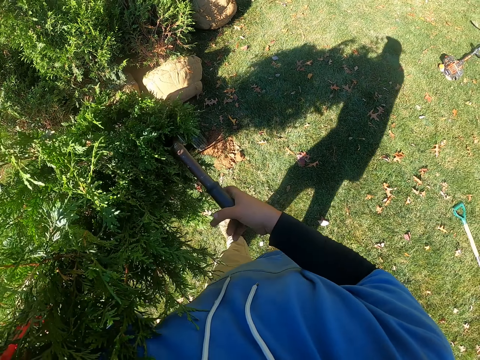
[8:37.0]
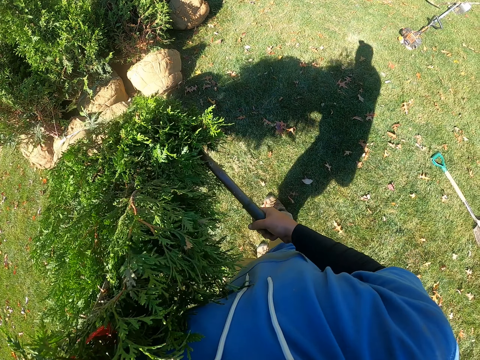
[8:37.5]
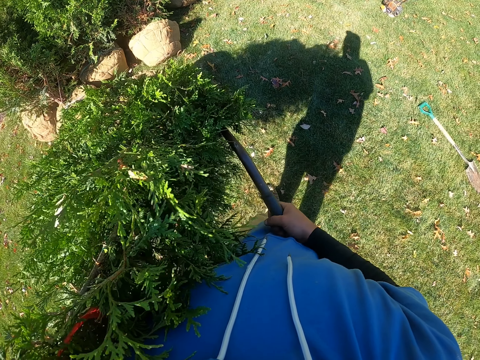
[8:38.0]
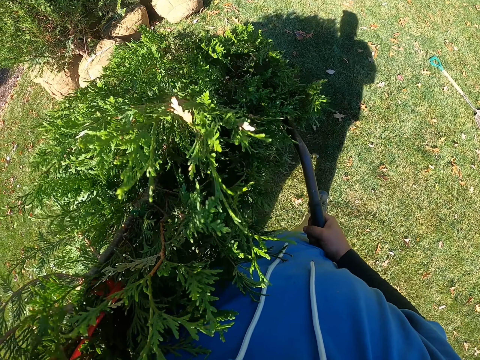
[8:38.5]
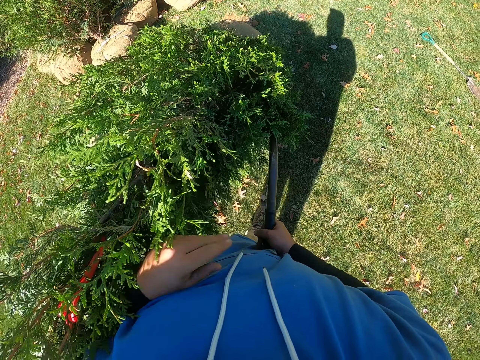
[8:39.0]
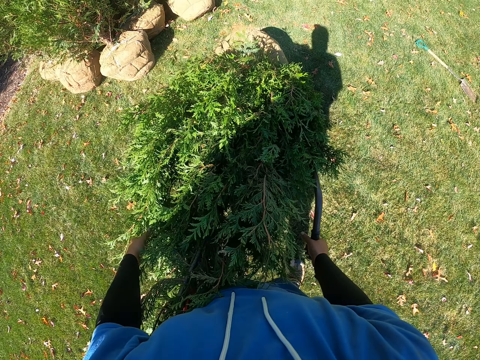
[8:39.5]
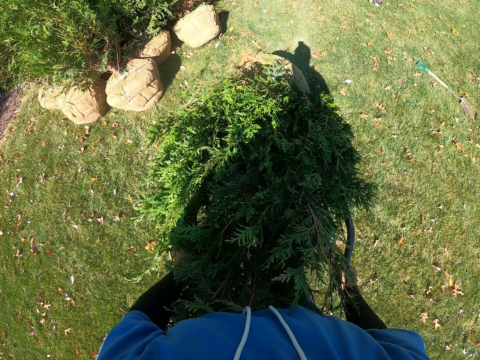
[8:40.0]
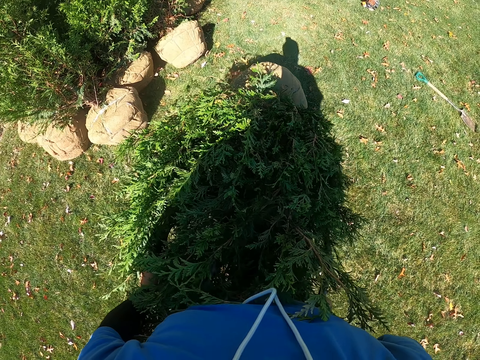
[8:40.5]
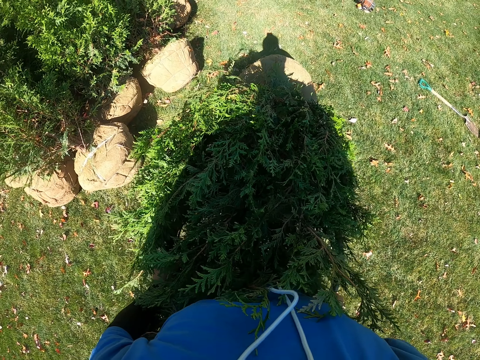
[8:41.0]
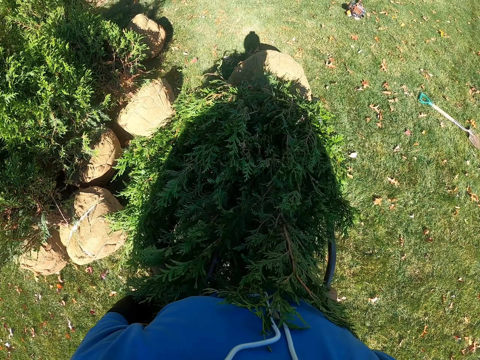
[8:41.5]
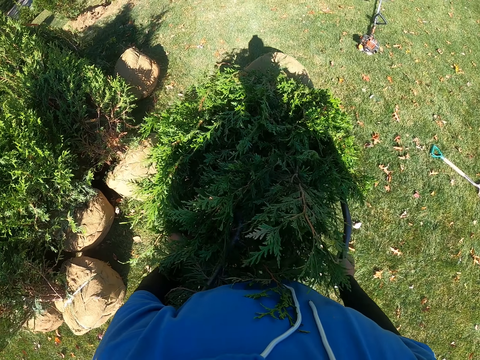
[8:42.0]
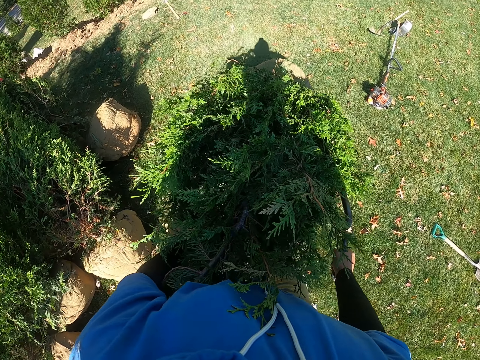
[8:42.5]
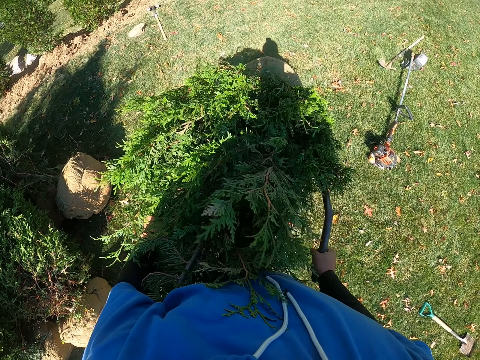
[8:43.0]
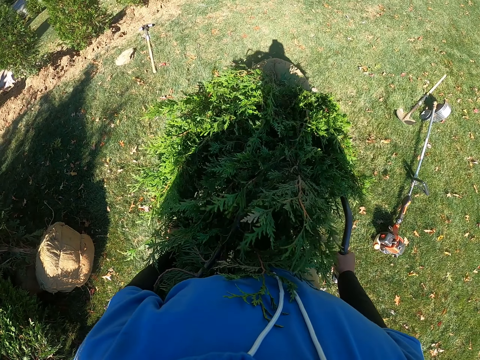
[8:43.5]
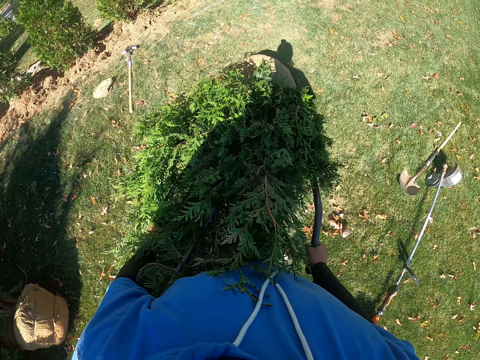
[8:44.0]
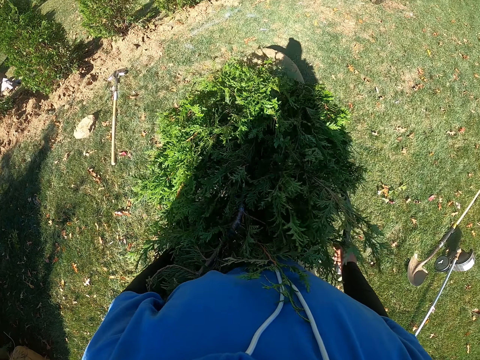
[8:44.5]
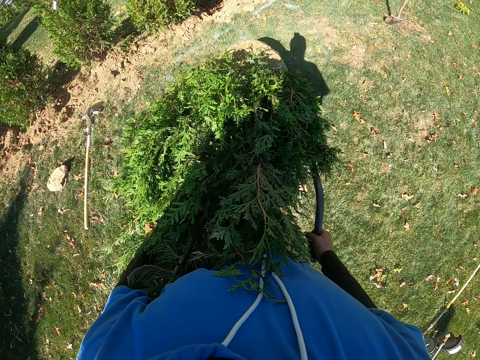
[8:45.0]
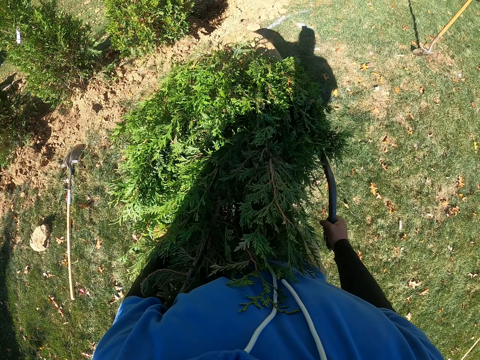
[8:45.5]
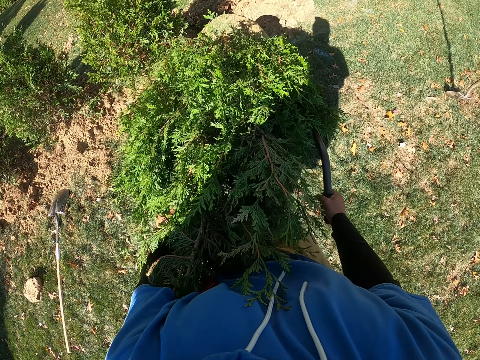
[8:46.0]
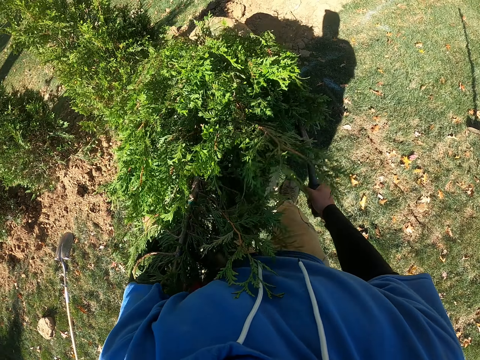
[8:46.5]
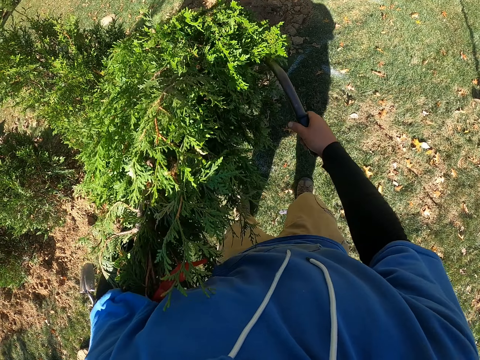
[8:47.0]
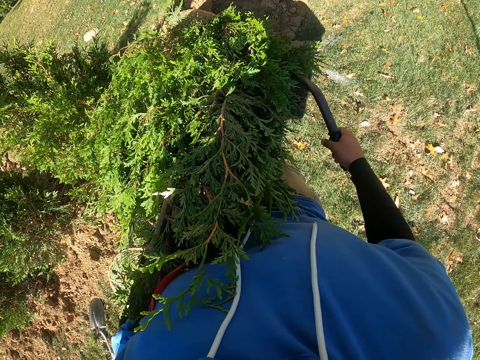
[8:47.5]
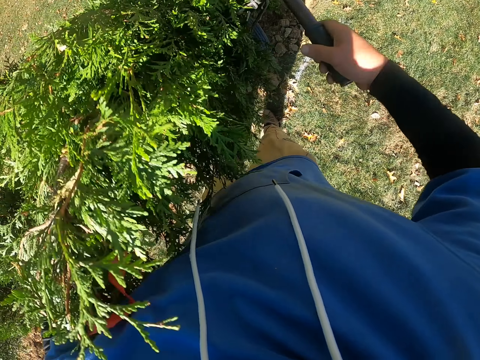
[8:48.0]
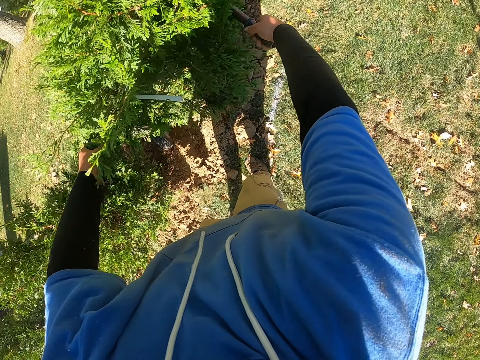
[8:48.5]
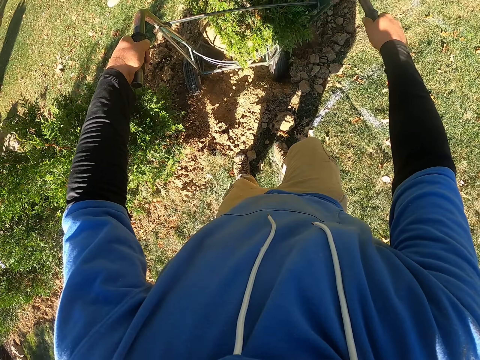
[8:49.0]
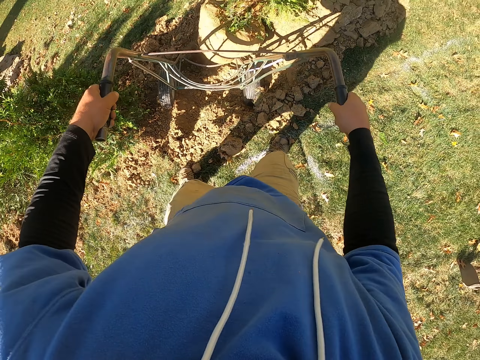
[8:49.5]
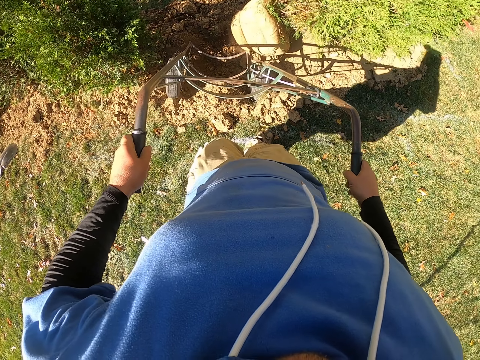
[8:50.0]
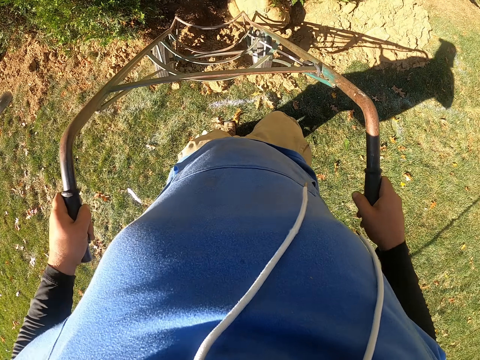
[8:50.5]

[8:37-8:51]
The camera wearer pulls the cart. They move something with him. They shake the tree. They drop the tree on the ground.

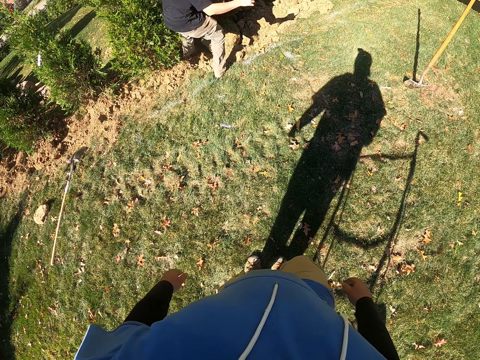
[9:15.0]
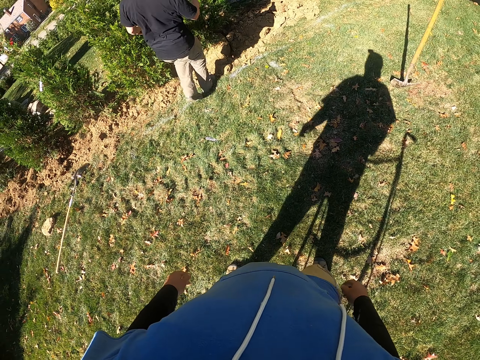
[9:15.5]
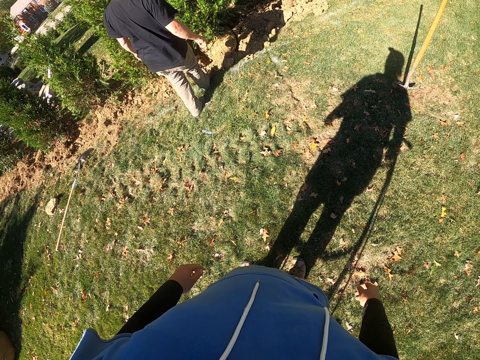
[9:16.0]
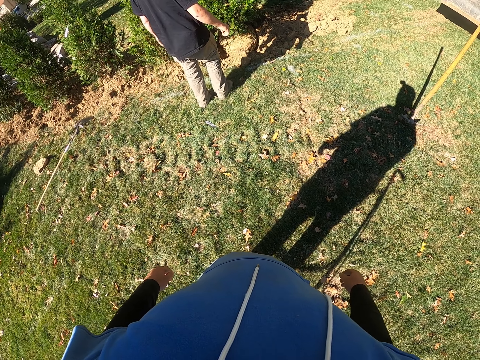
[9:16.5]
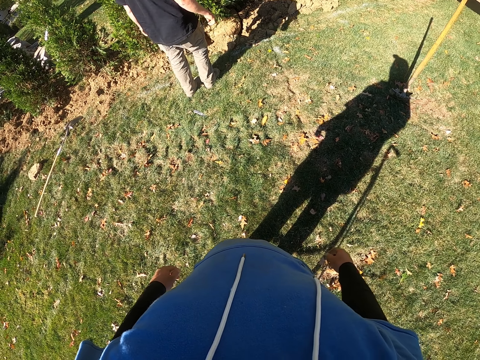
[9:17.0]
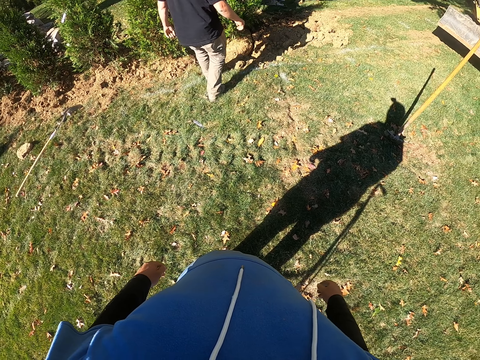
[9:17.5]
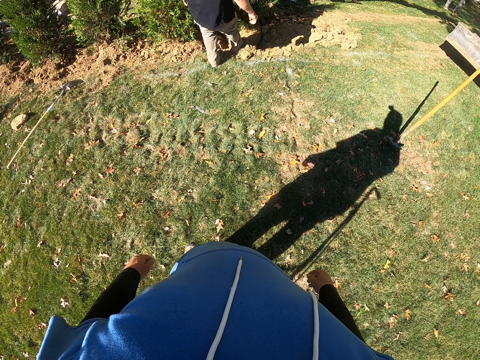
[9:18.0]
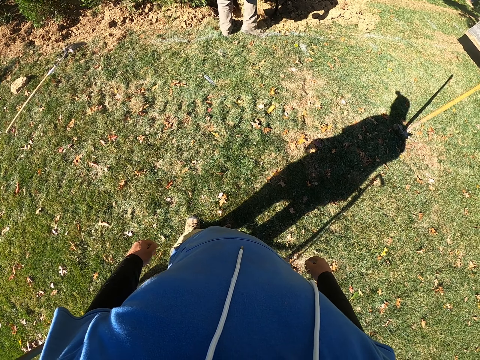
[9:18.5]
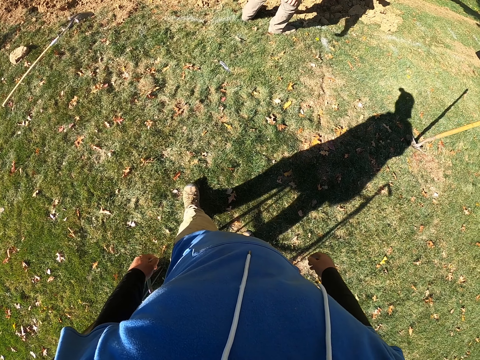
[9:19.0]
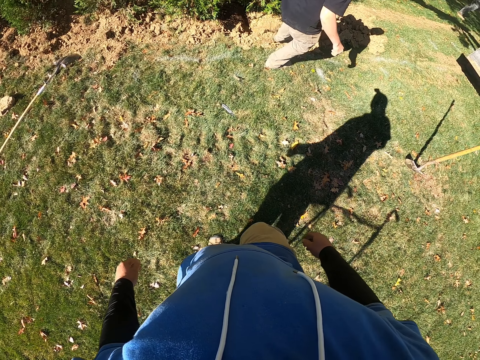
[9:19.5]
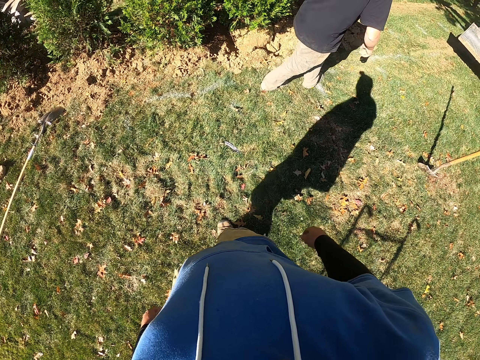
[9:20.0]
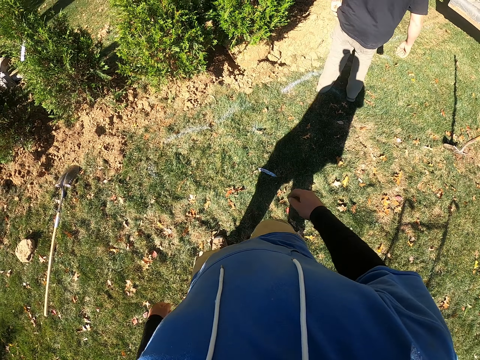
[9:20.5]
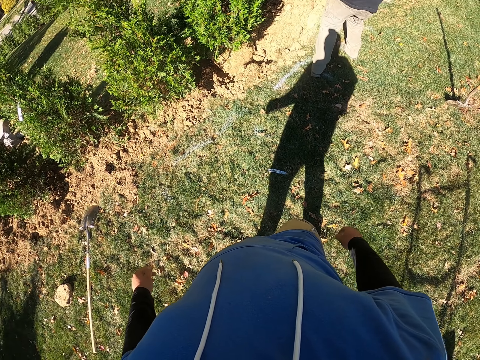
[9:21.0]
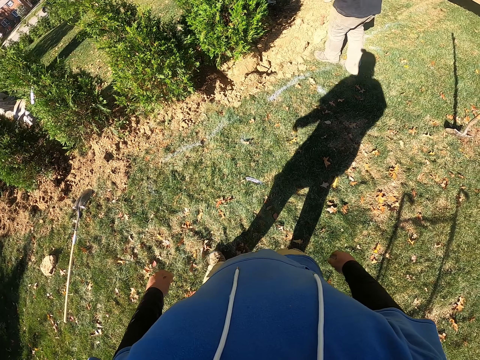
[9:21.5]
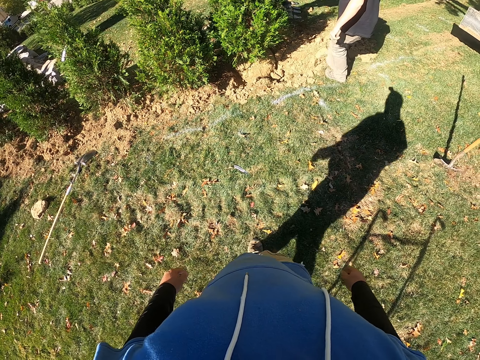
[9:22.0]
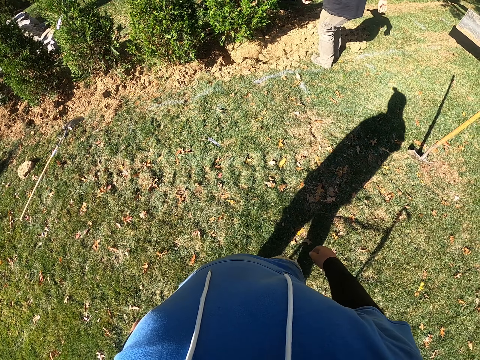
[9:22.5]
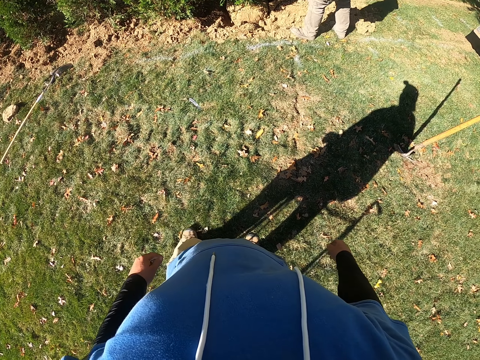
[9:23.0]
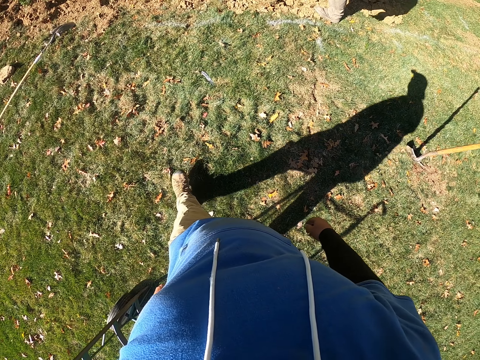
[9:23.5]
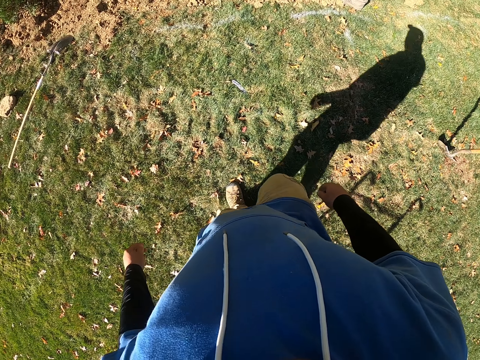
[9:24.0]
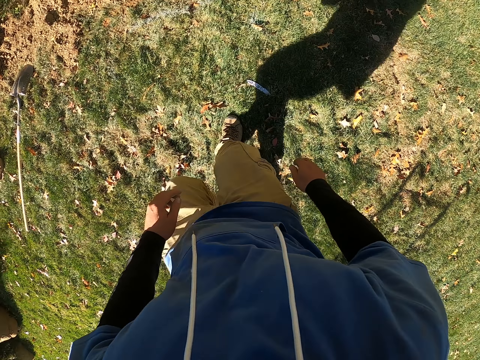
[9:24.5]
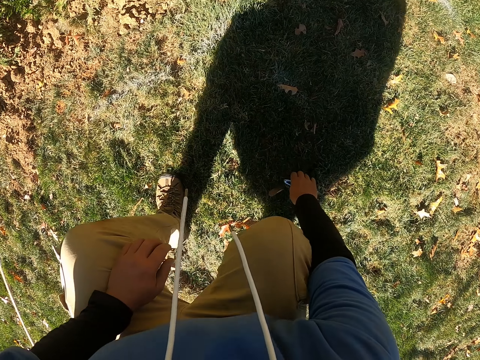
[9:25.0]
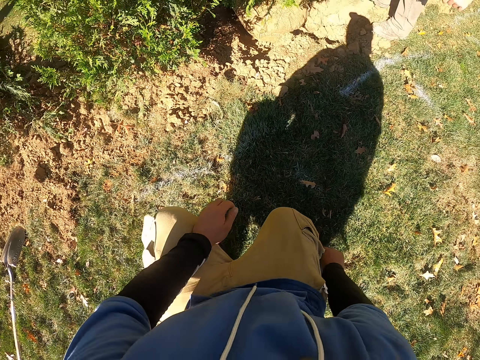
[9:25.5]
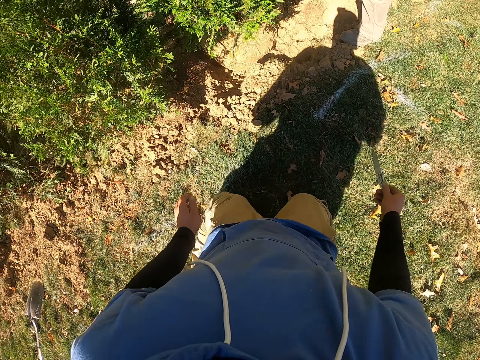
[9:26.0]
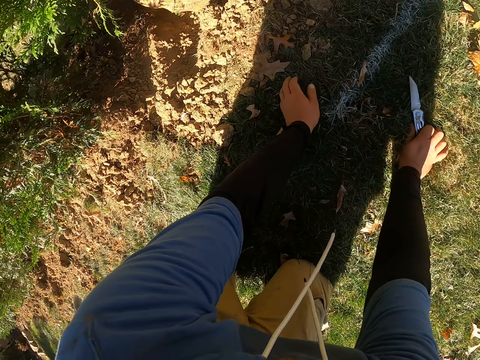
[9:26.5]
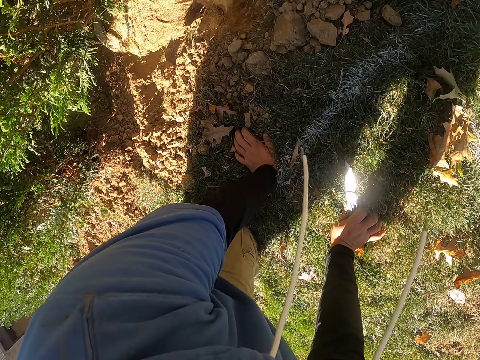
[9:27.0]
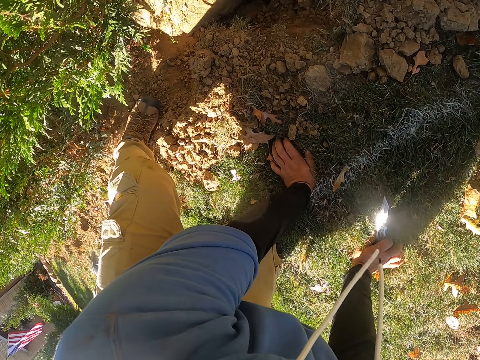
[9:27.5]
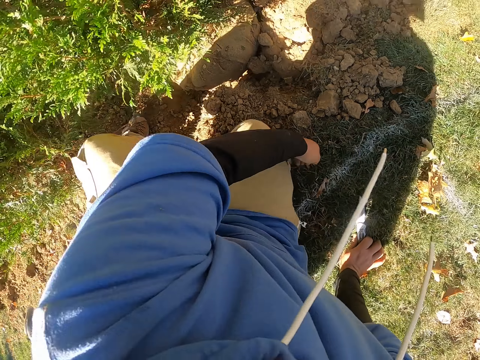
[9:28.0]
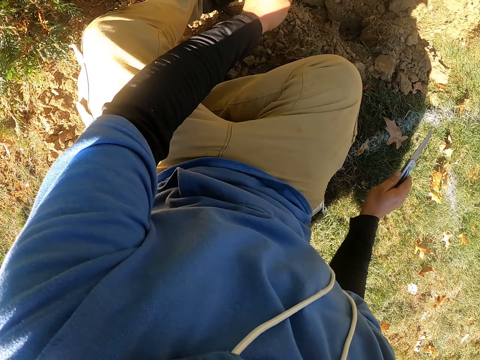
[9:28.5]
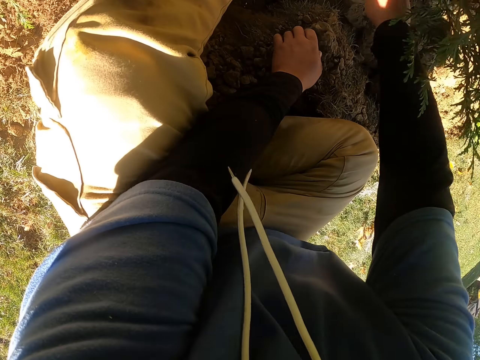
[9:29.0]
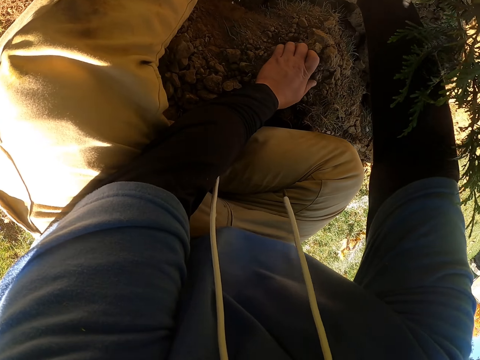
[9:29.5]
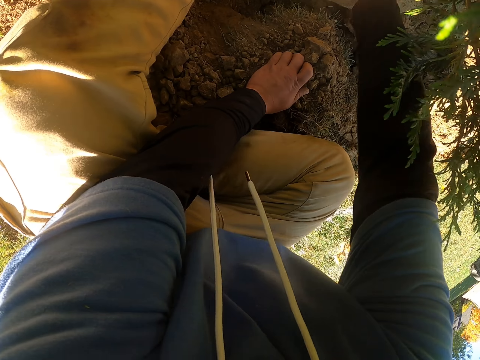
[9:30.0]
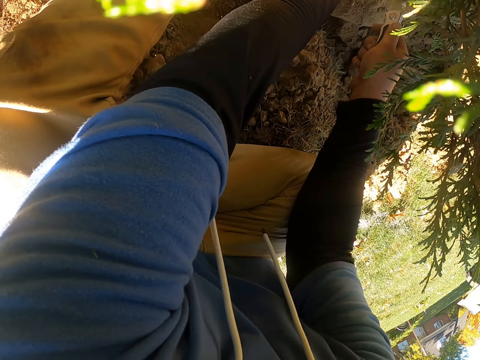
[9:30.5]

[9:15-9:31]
A man stands on the grass. The camera wearer moves soil with a leg and walks on the grass. The man moves soil. The camera wearer picks up a putty knife. They put hands on the grass. They sit down on the grass. They put a hand on the soil. They cut paper.
